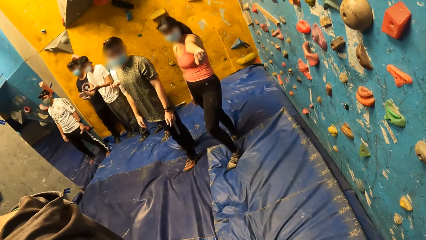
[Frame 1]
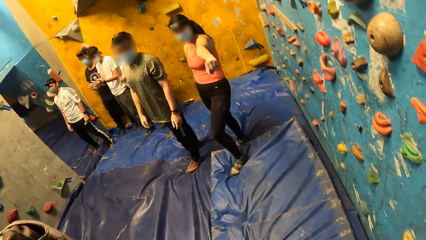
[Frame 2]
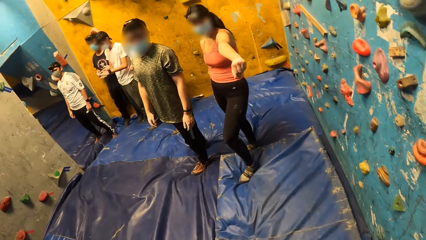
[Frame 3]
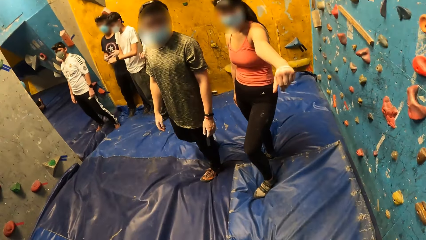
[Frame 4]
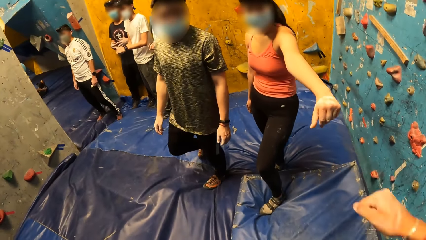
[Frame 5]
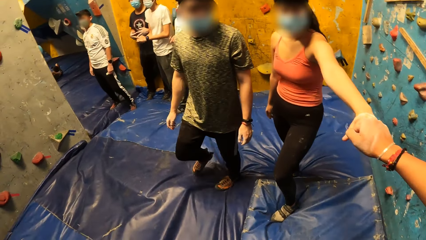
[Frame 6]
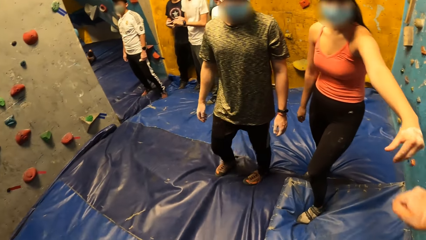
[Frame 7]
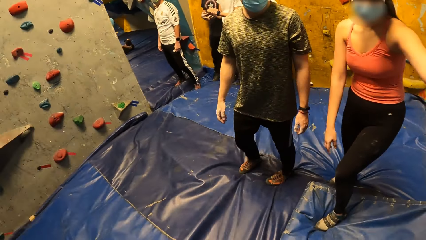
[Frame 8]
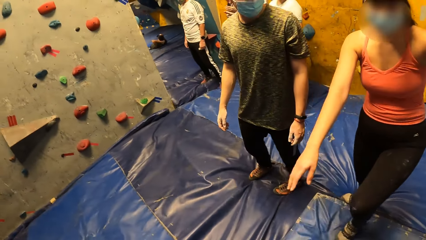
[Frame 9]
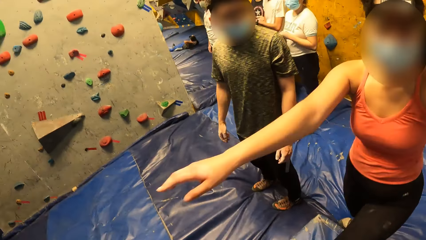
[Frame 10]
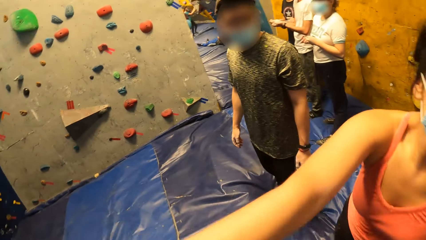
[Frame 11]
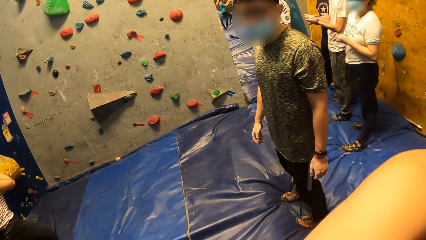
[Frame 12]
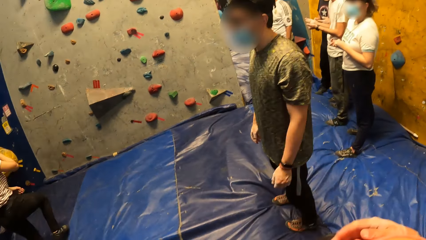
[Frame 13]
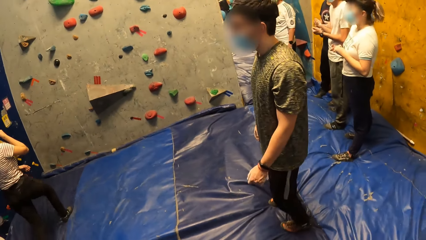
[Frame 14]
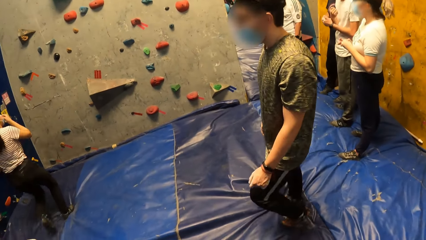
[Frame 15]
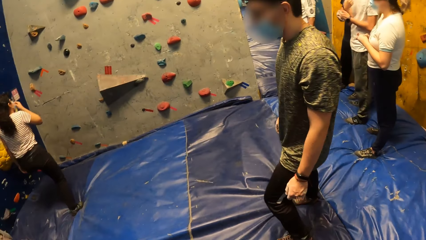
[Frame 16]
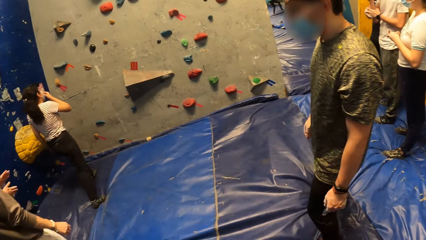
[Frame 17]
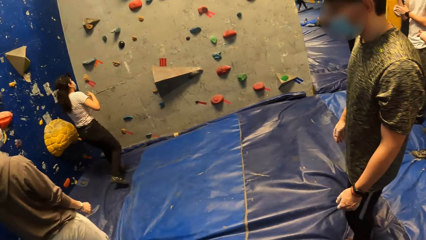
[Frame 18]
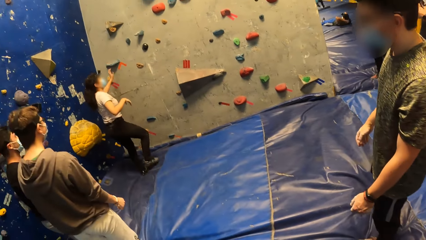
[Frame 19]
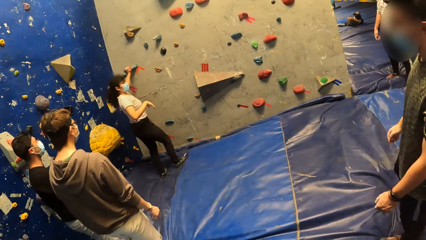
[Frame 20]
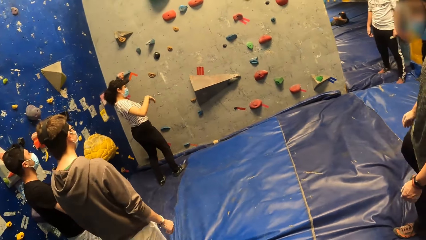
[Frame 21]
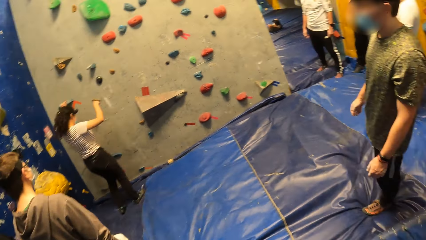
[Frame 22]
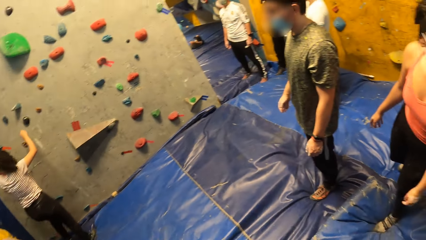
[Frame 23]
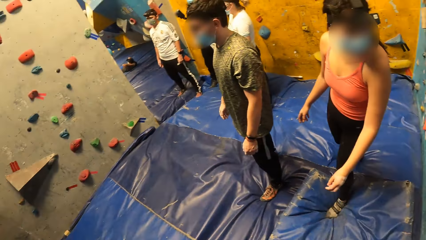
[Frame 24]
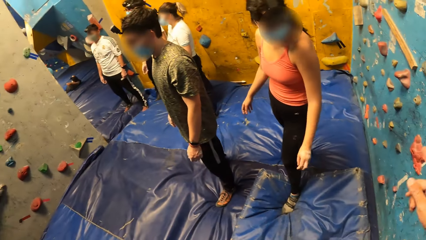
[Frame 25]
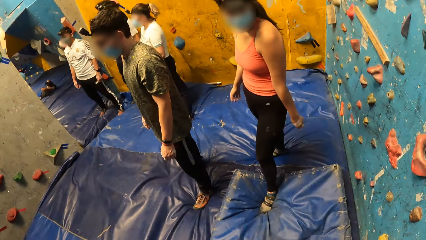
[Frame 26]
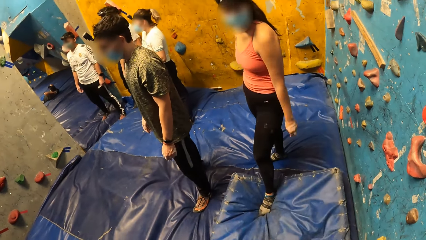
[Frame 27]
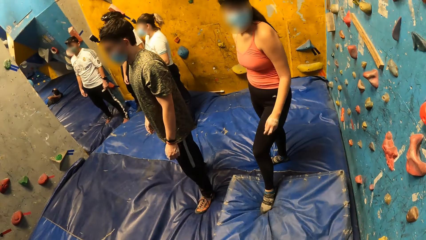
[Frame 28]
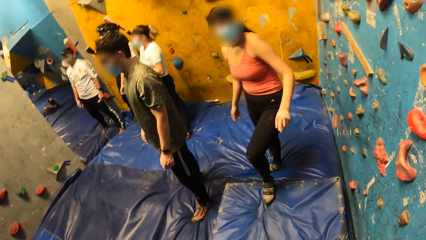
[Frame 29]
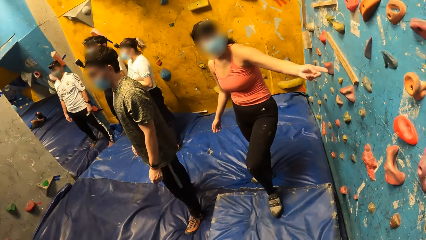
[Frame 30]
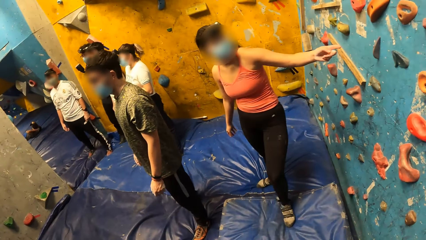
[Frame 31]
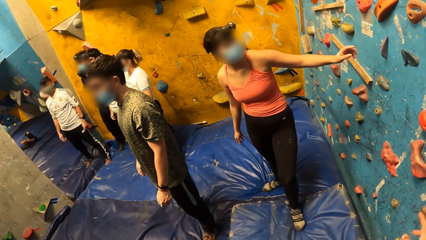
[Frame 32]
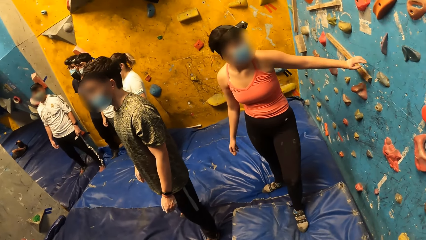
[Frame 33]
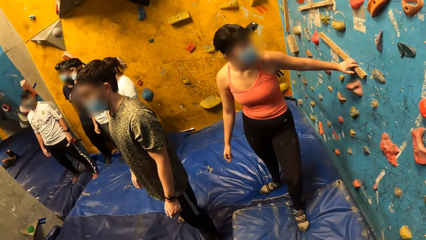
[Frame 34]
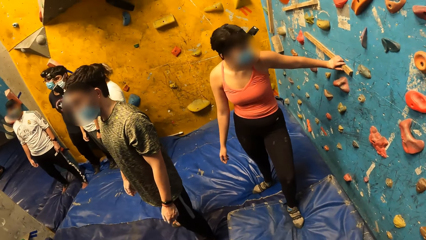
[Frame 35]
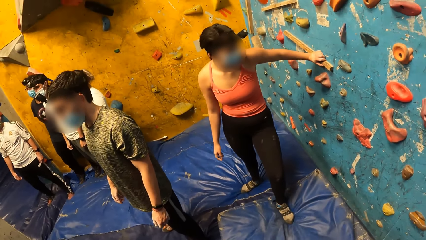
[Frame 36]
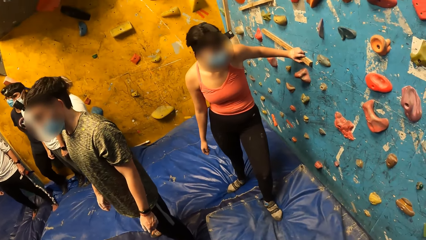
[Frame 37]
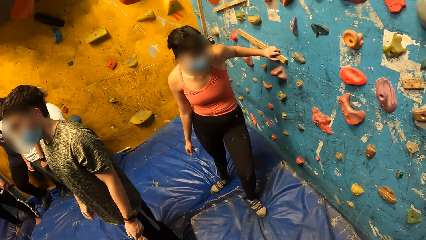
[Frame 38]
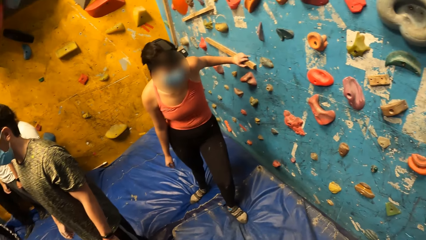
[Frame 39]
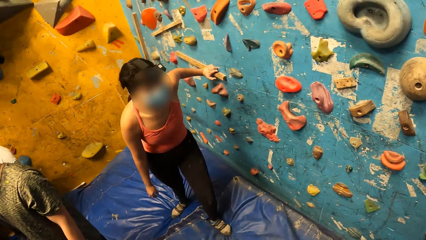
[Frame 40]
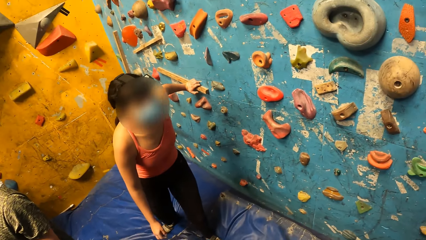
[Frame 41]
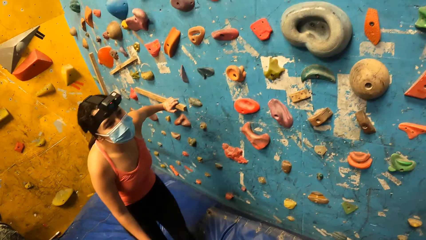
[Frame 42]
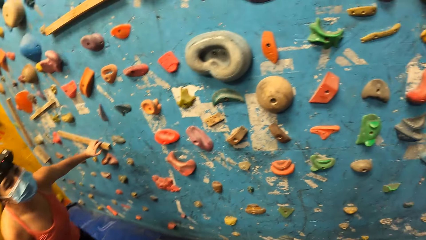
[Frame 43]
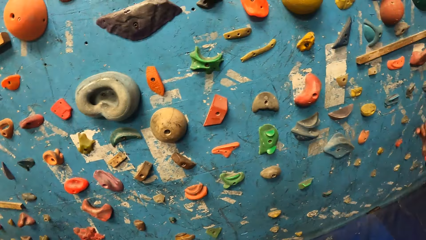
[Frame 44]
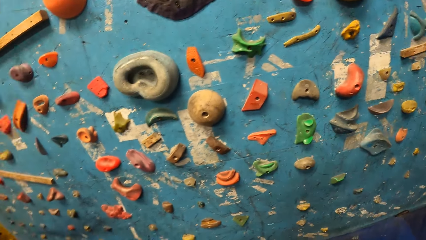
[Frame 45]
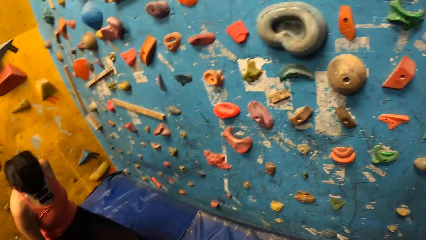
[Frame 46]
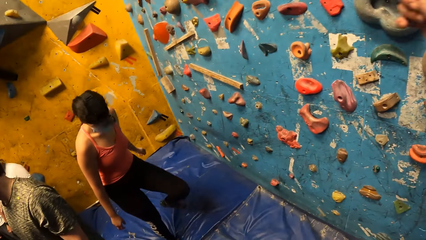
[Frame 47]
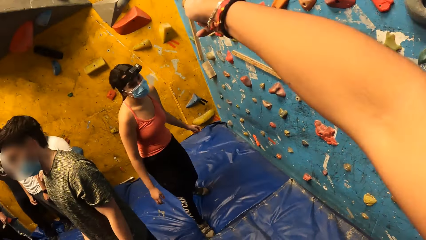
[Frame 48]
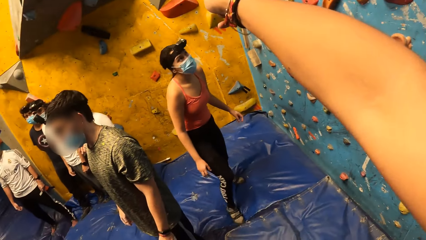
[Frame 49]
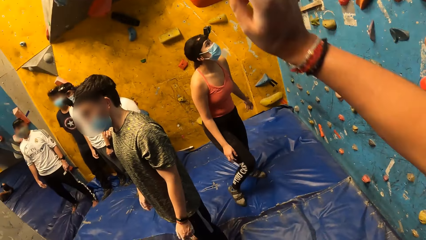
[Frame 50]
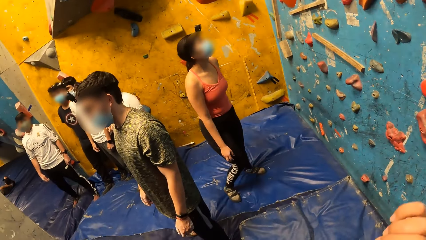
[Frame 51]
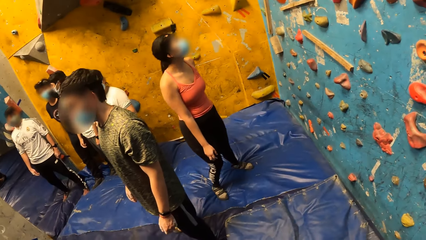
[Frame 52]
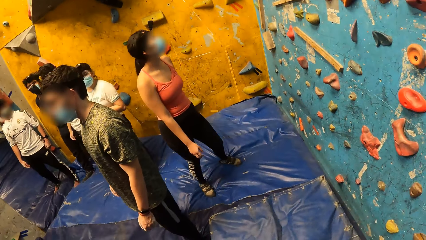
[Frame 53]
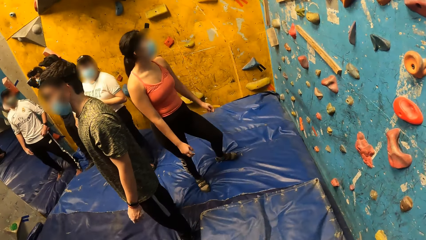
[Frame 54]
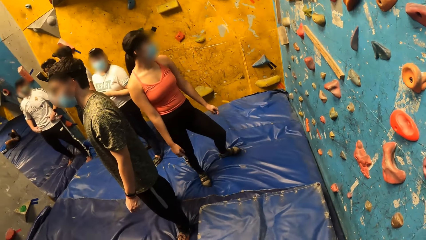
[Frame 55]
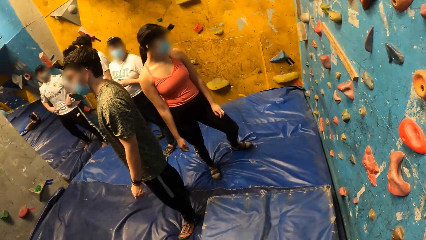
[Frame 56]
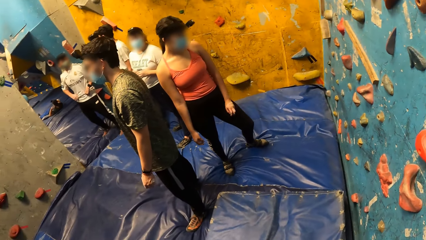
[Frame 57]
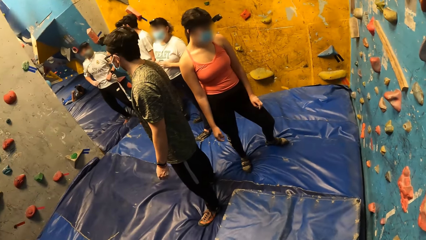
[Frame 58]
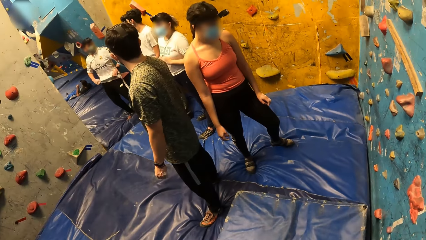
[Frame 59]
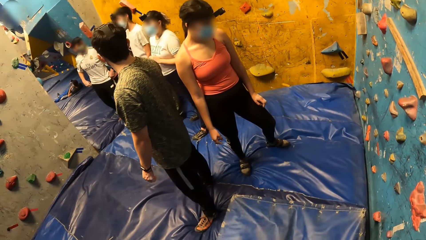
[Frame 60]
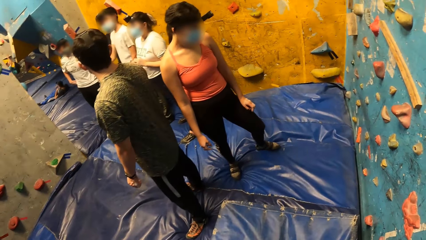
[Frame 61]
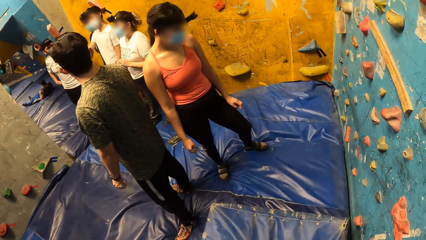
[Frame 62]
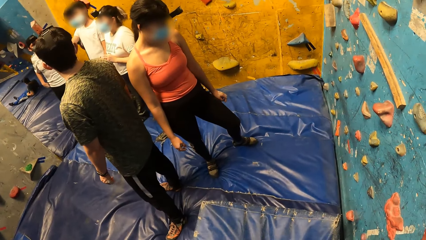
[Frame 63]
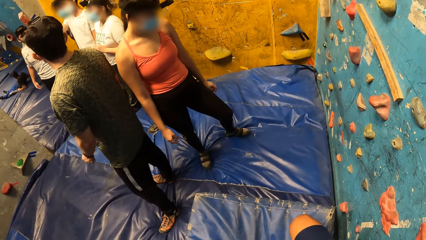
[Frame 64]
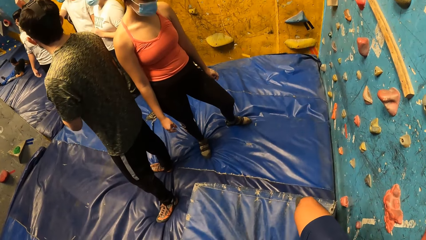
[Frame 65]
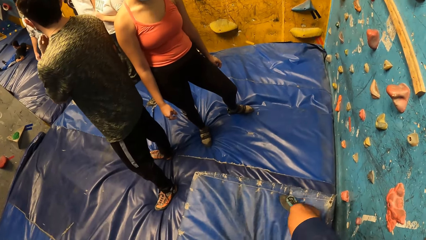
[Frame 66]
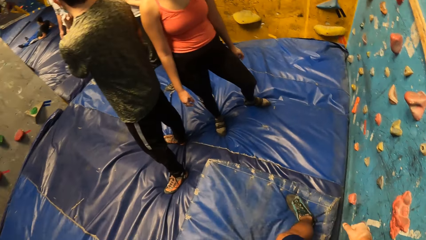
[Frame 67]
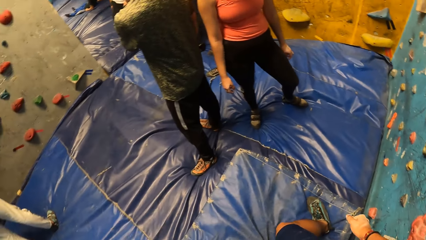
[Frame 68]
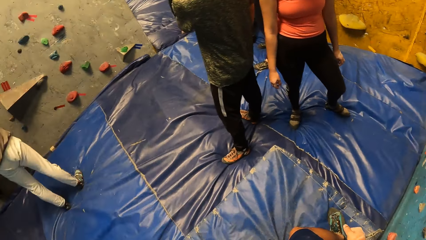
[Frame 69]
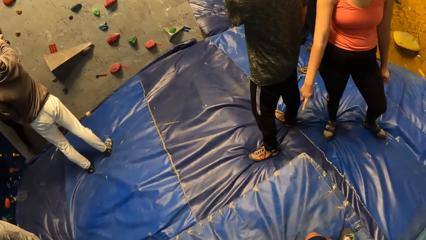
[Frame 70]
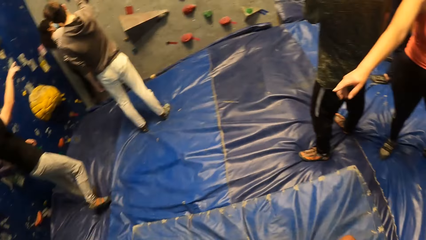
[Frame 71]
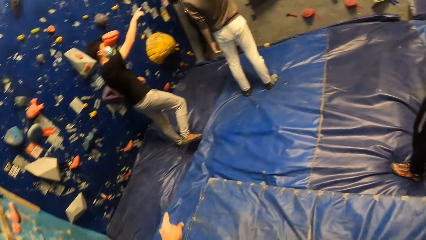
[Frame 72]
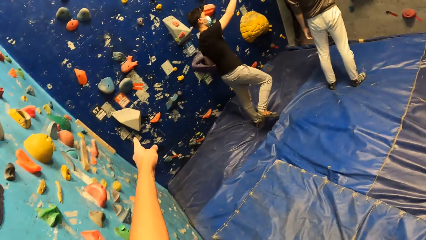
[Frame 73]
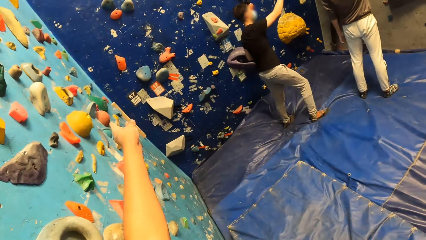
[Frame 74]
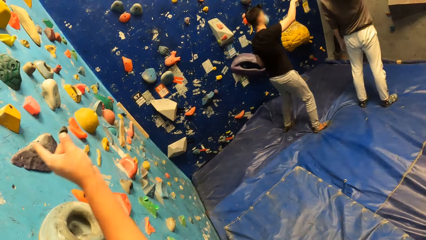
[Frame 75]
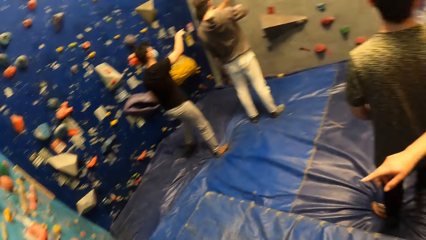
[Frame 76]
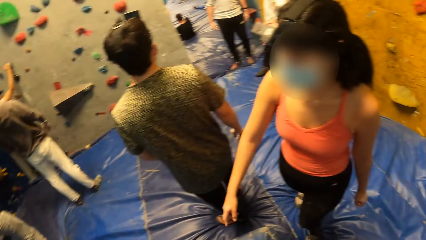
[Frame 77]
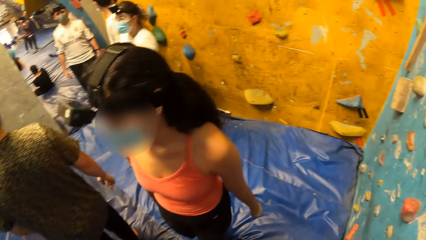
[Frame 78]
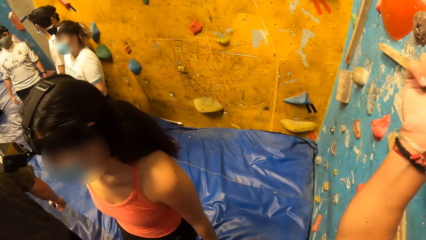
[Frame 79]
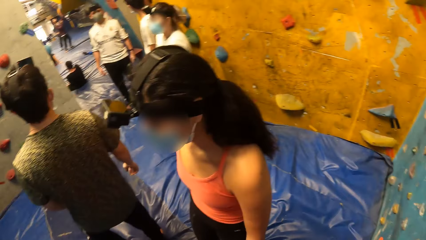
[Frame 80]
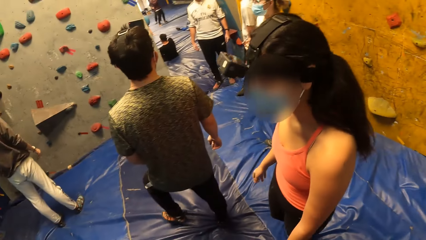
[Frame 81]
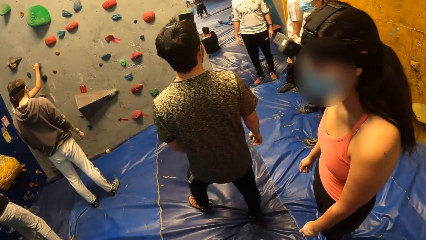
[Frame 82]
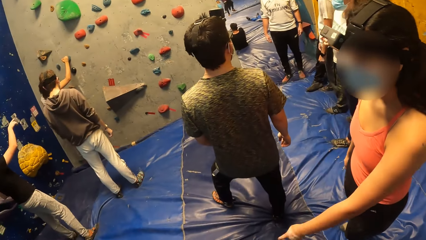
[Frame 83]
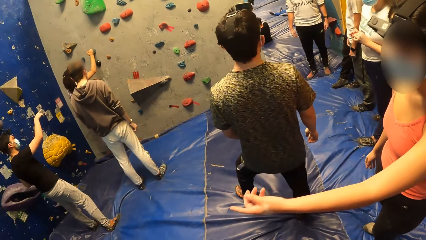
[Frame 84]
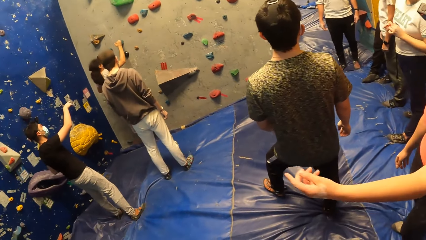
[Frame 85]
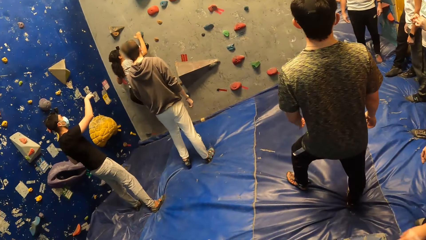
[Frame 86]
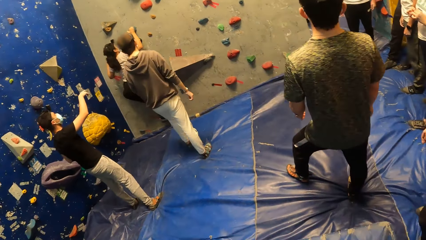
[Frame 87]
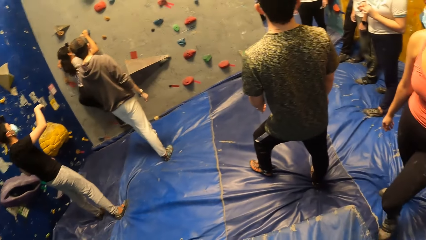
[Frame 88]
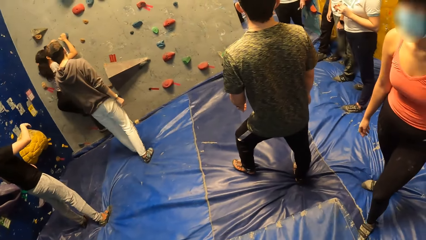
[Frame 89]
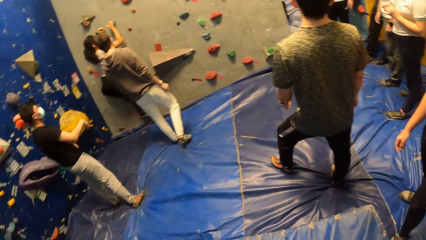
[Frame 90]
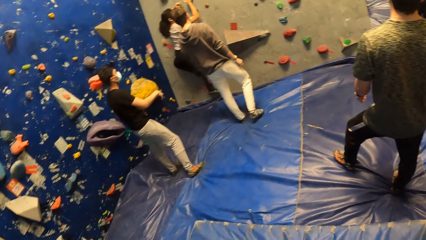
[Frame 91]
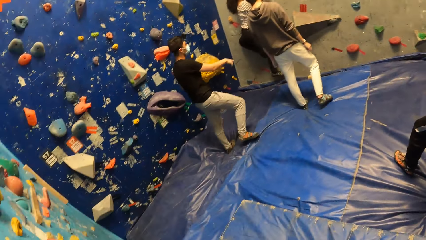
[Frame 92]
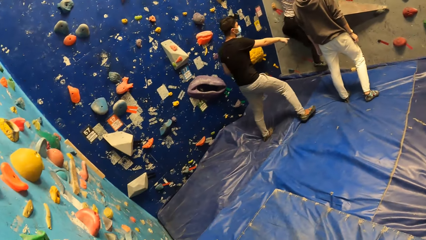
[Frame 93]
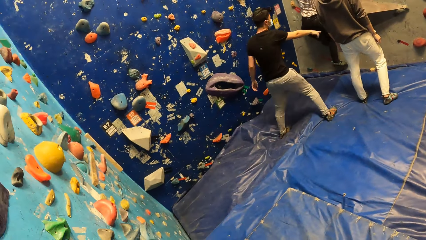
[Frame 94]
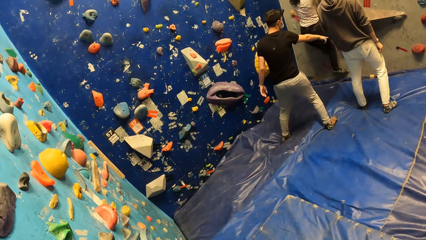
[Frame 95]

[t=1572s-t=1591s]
The camera wearer interacts with a woman. They greet the woman. The woman touches a climbing hold on the bouldering wall with her left hand. The camera wearer gestures out. Another woman climbs the bouldering wall with both hands. A man interacts with the other woman and another man.
